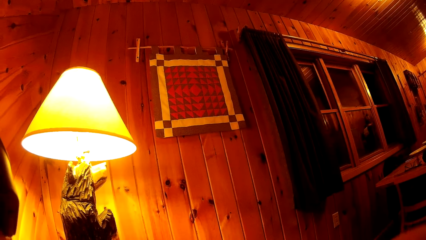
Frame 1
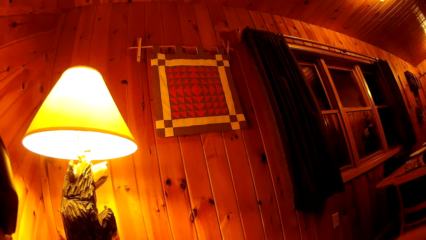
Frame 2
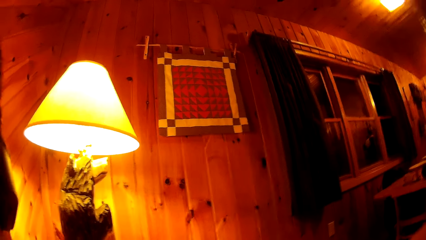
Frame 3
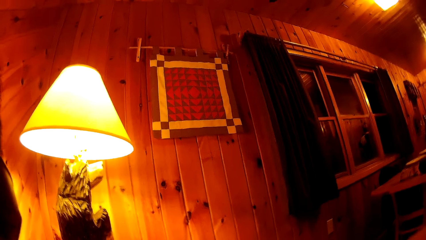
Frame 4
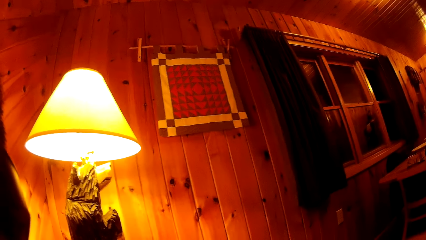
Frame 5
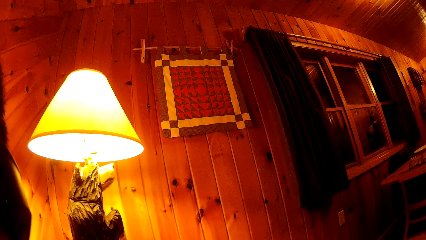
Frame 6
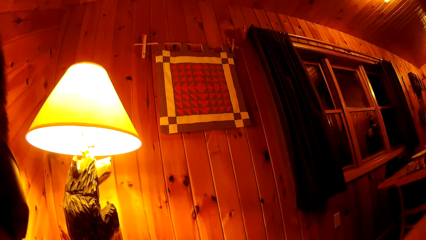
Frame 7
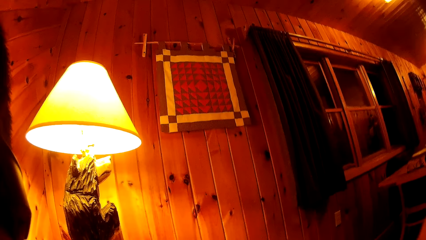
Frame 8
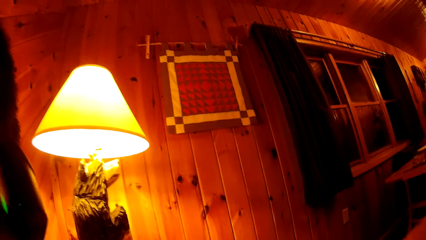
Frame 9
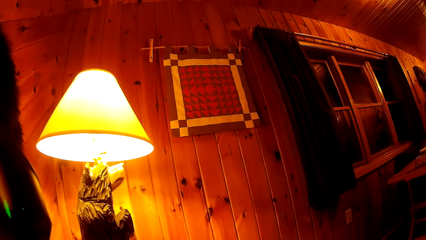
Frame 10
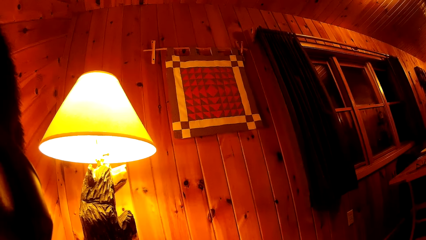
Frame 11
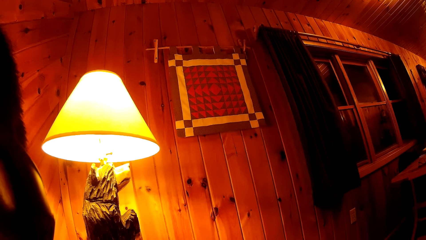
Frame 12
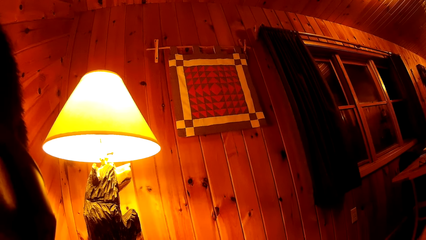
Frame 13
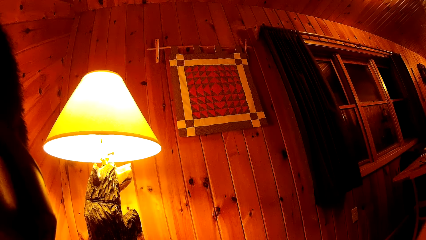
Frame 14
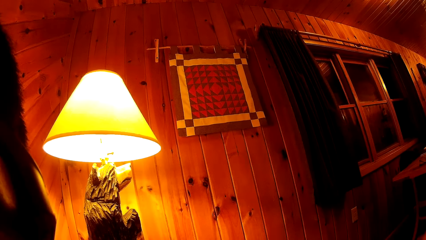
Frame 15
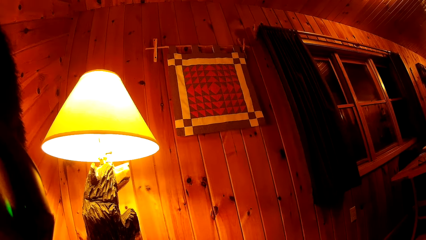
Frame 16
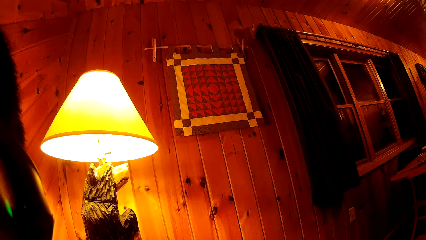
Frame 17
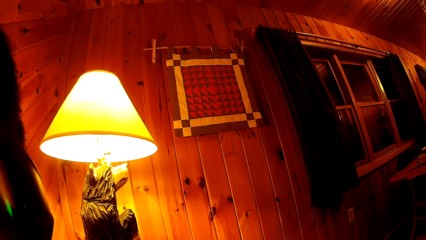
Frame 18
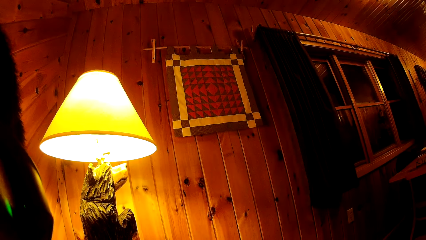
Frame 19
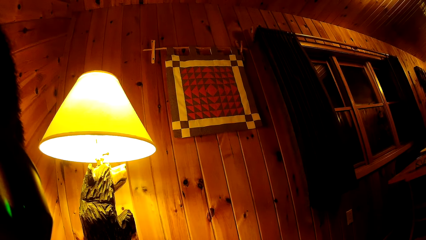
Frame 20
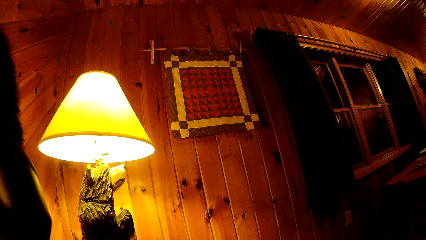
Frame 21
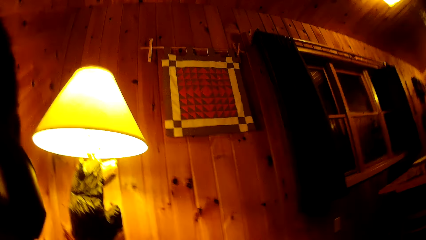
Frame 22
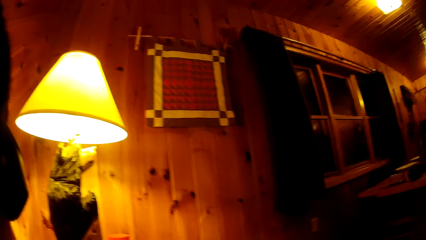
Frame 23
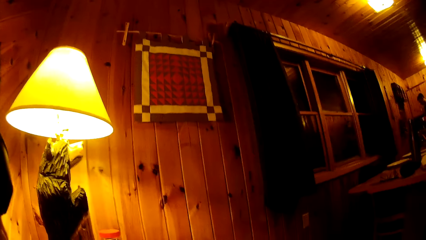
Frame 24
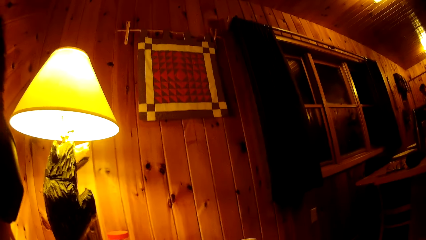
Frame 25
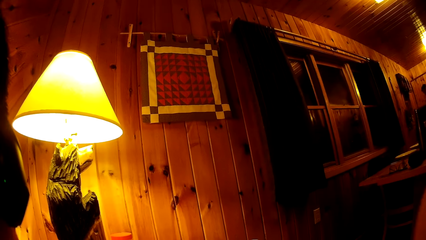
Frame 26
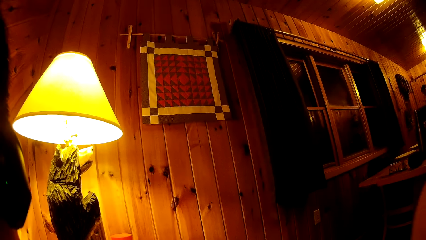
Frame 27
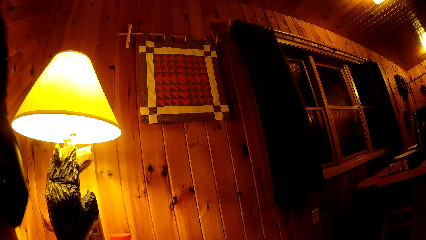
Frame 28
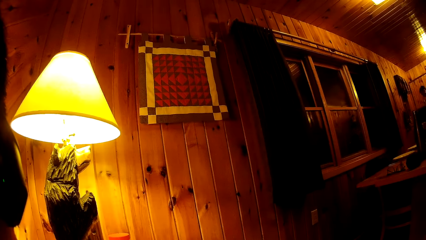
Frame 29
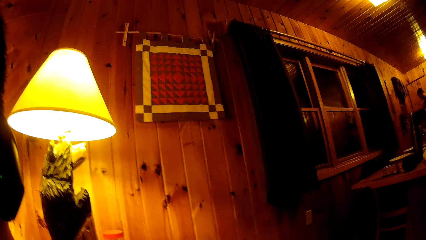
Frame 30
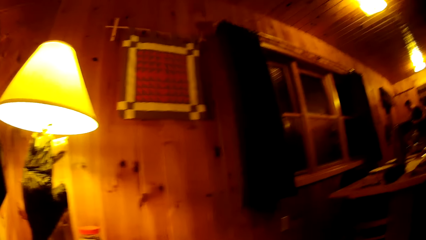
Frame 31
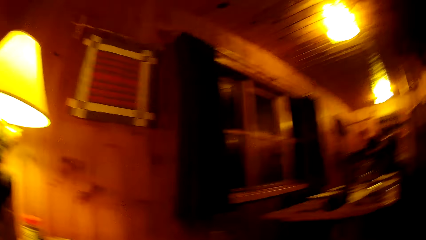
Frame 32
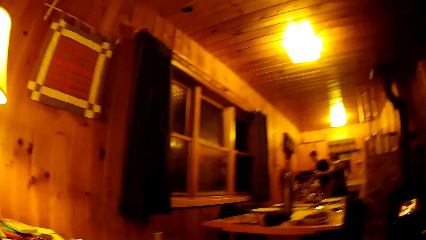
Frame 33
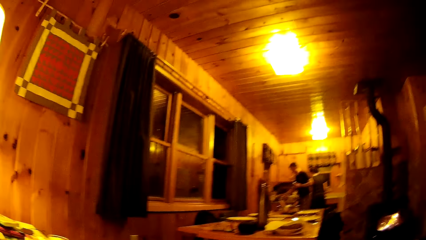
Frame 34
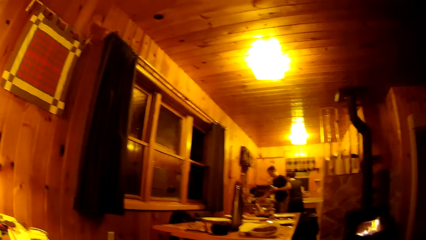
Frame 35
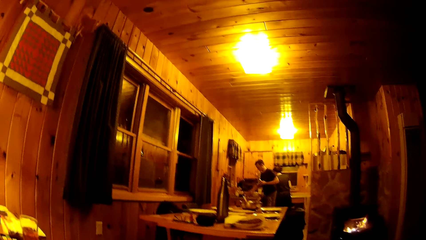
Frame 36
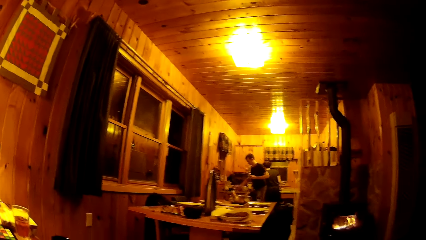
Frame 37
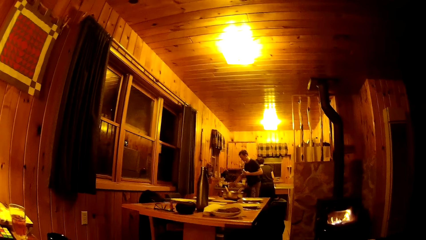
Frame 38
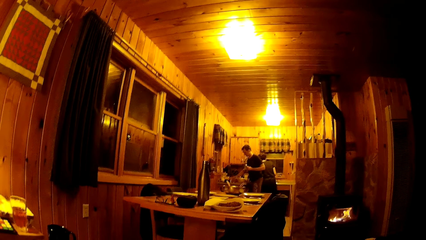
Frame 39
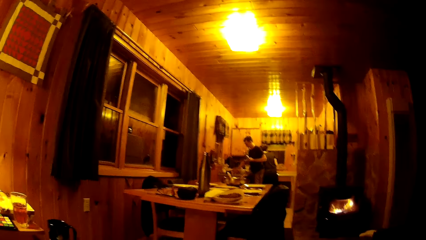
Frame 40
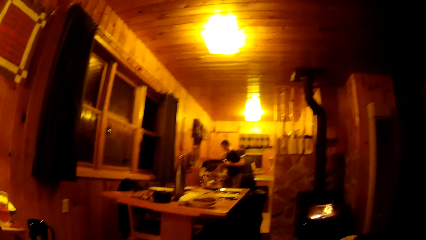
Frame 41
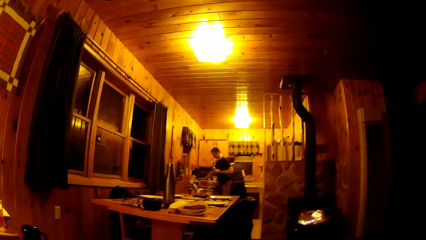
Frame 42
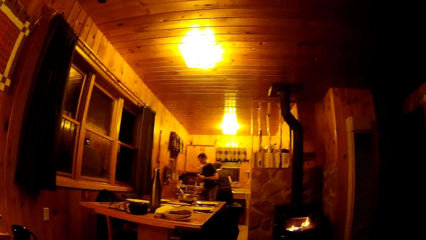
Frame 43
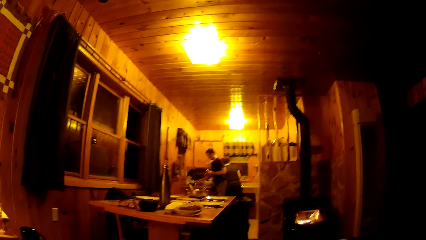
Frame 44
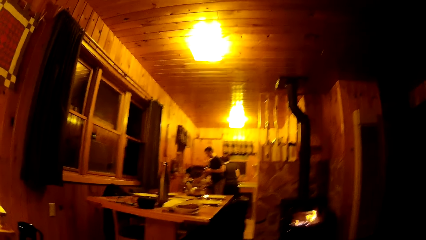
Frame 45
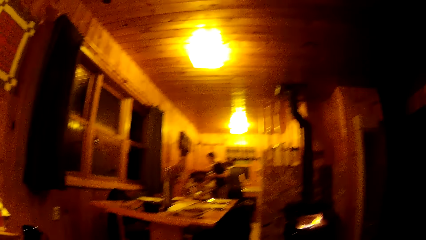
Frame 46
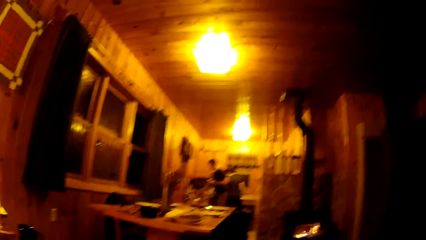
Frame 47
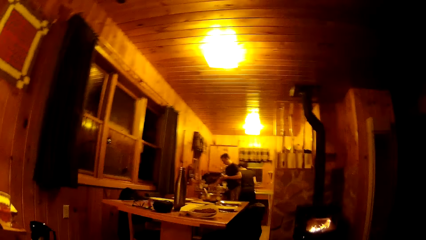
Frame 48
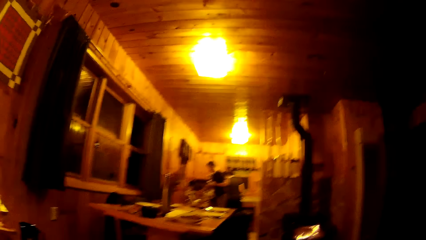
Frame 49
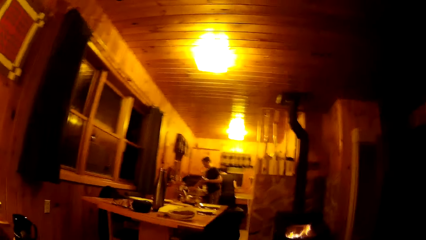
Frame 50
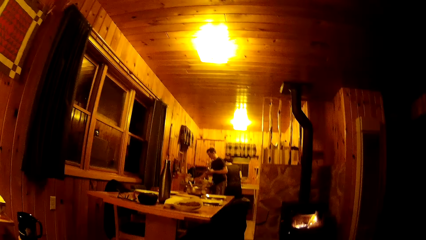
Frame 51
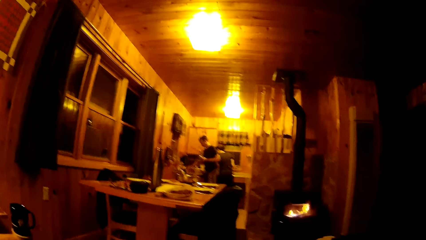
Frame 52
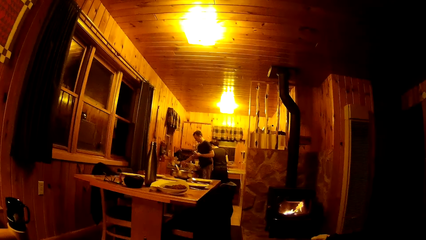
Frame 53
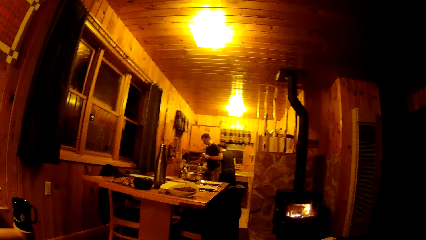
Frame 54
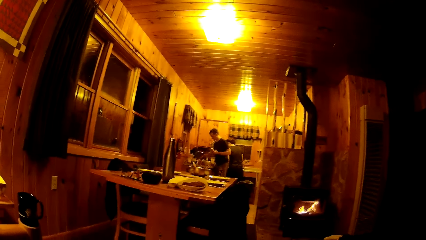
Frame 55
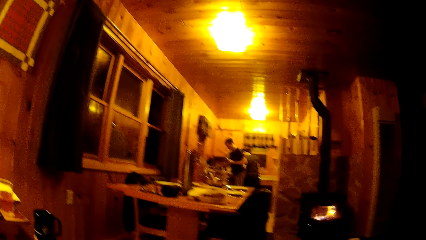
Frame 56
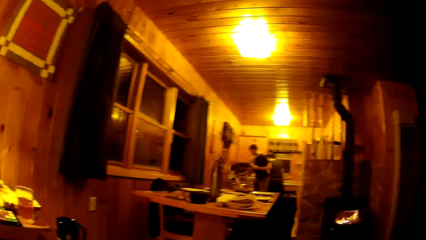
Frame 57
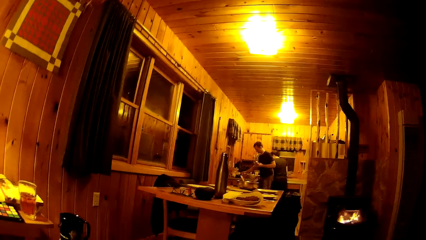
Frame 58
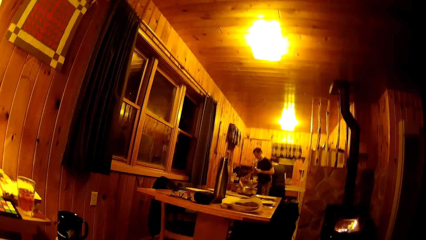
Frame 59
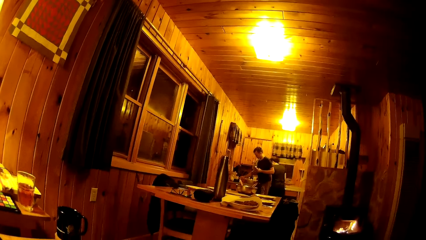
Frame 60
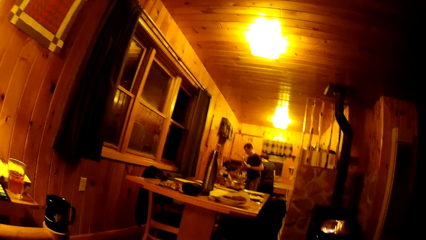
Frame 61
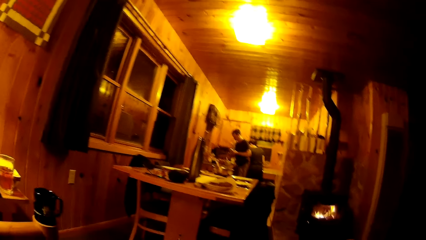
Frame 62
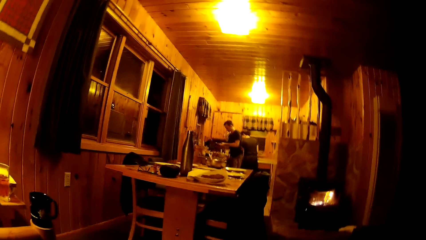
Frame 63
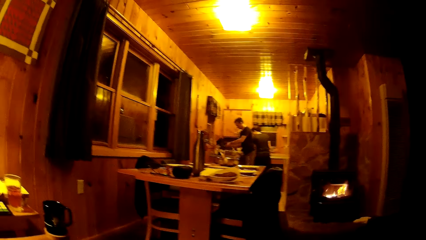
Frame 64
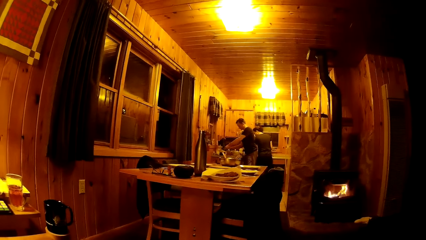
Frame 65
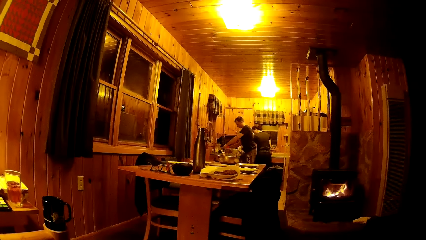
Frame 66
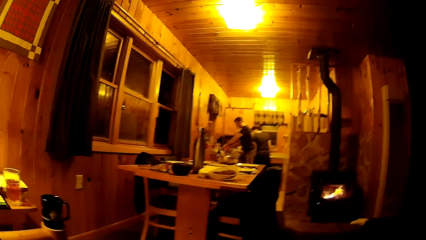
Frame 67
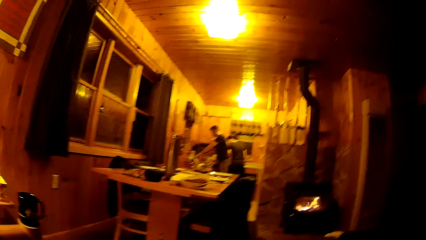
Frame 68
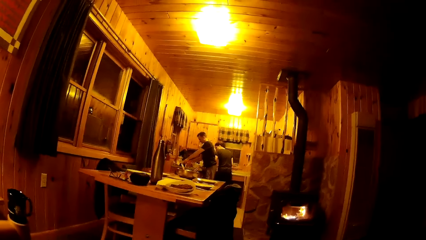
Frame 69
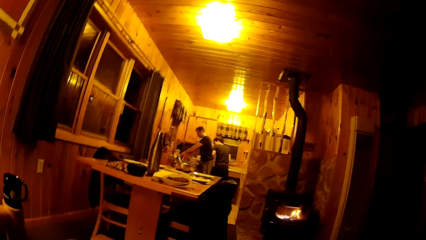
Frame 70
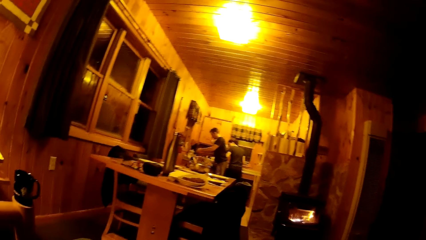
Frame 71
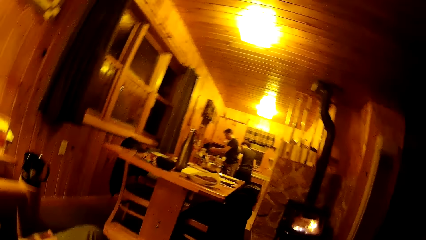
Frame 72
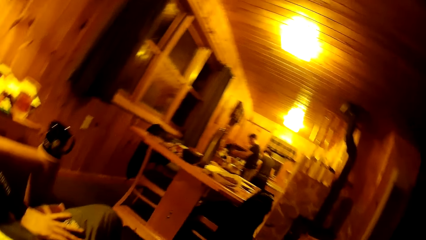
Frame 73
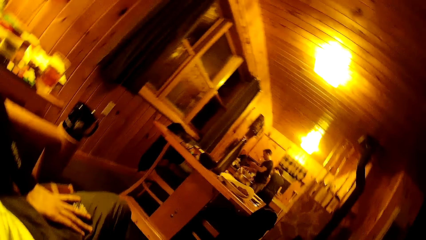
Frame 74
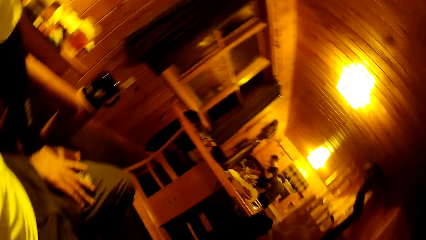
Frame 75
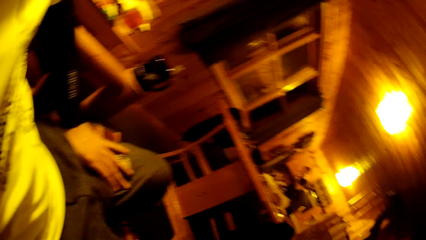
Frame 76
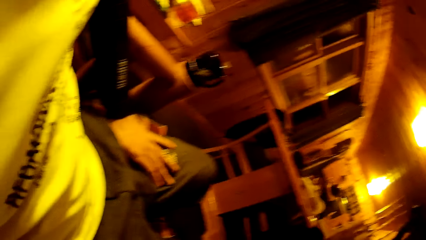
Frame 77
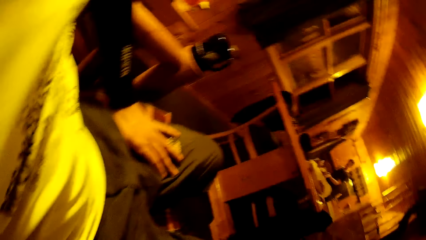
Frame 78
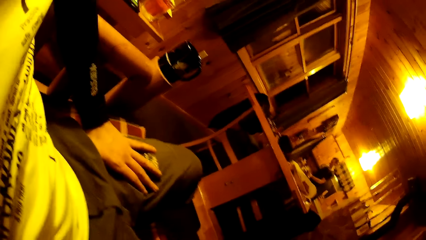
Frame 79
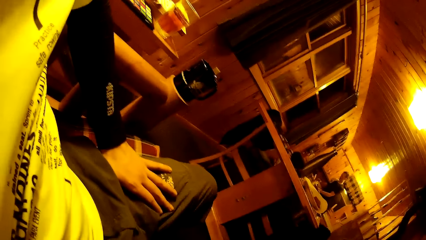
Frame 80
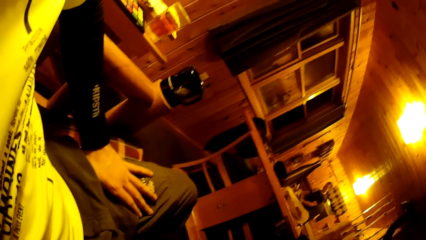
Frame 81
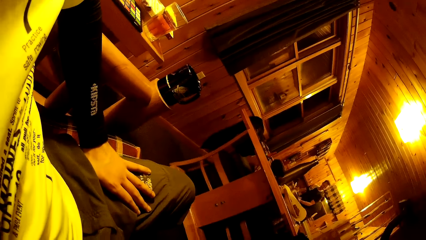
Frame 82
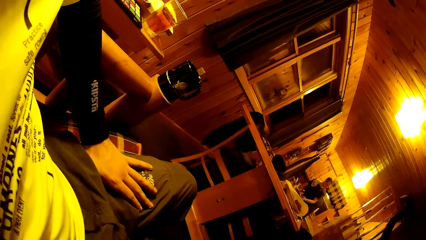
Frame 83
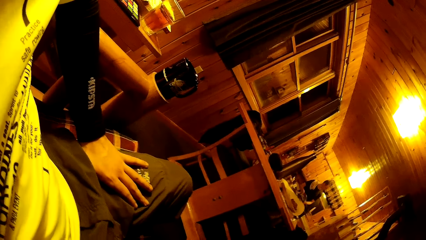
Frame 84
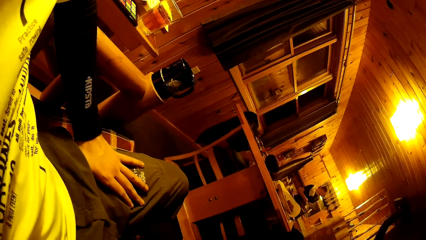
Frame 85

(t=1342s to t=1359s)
A man covers the pot with the lid in both hands. The man carries a sieve together with a knife from the kitchen slab with both hands.
